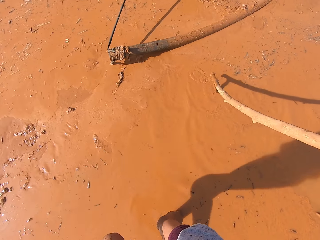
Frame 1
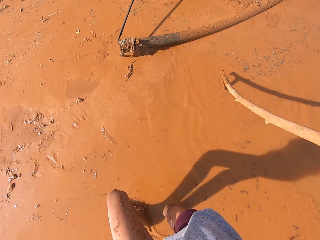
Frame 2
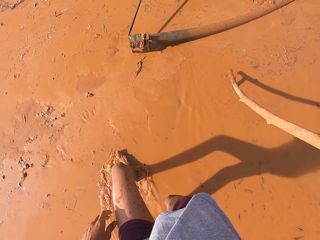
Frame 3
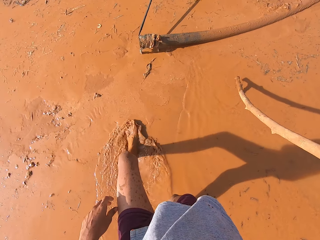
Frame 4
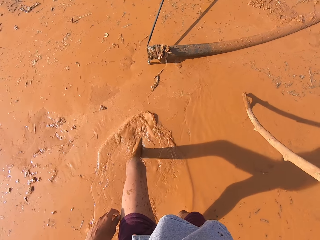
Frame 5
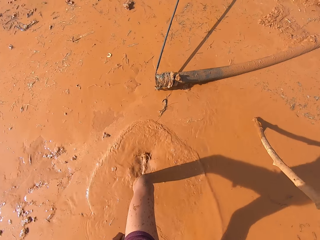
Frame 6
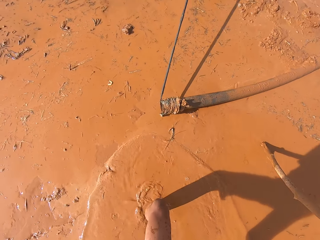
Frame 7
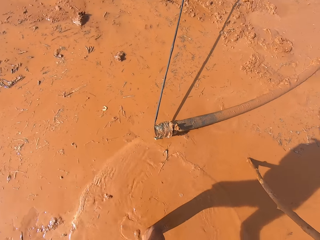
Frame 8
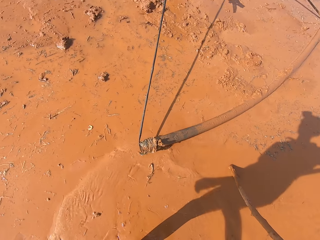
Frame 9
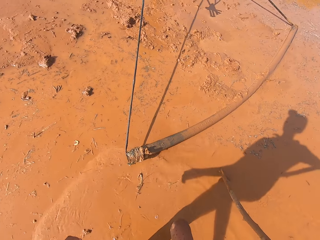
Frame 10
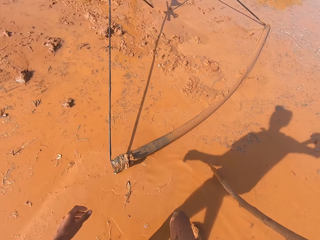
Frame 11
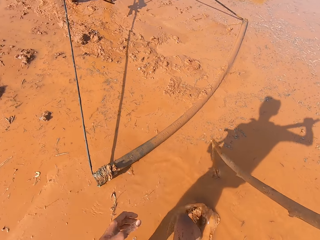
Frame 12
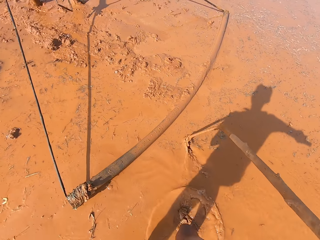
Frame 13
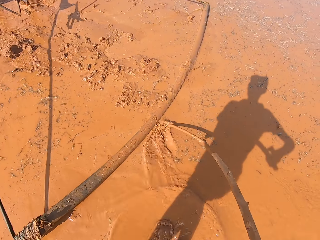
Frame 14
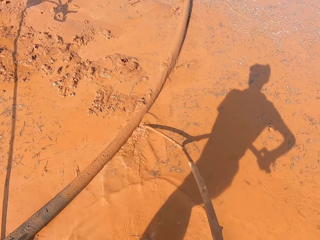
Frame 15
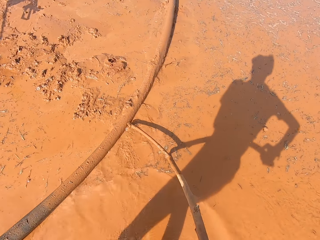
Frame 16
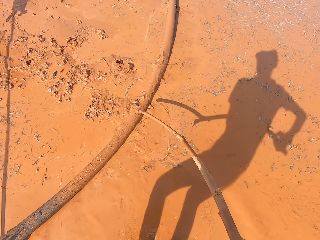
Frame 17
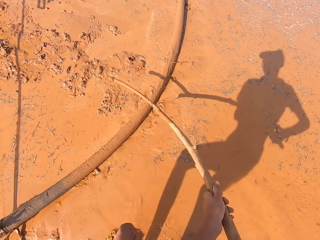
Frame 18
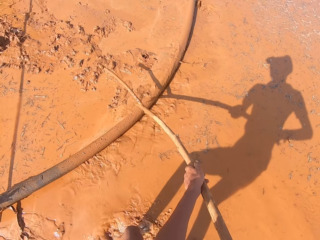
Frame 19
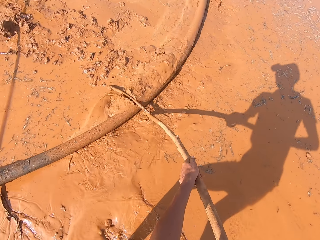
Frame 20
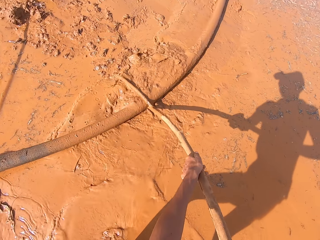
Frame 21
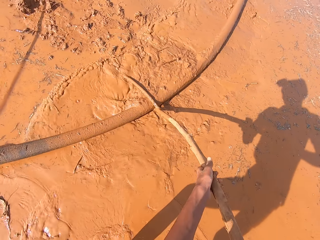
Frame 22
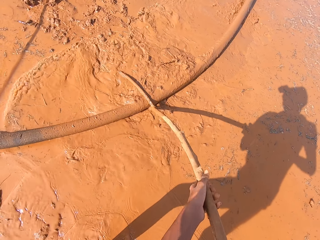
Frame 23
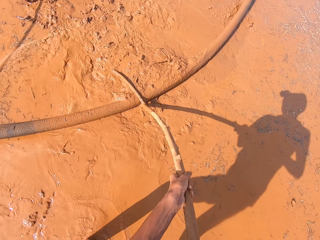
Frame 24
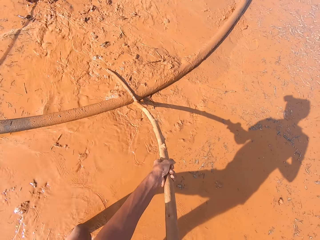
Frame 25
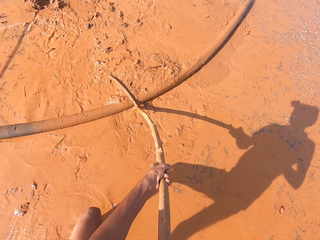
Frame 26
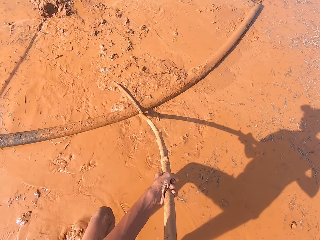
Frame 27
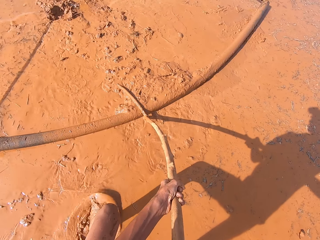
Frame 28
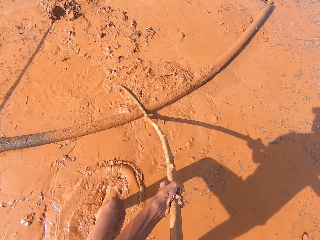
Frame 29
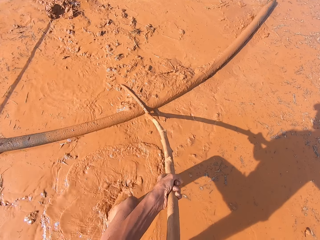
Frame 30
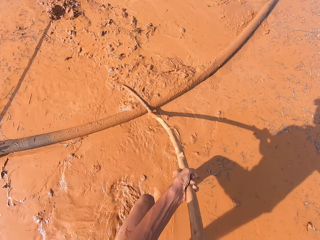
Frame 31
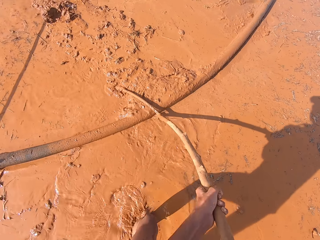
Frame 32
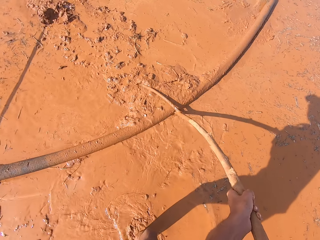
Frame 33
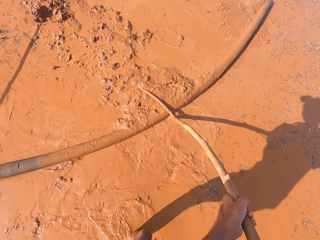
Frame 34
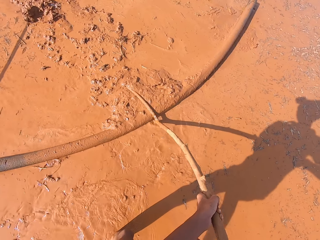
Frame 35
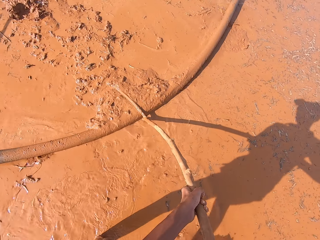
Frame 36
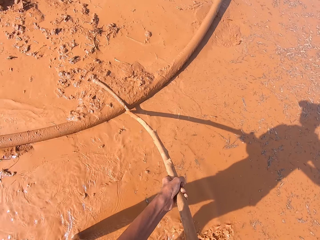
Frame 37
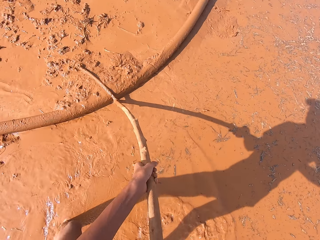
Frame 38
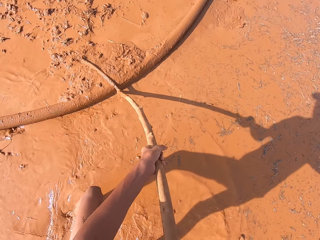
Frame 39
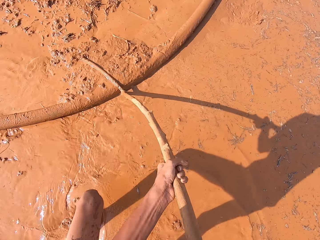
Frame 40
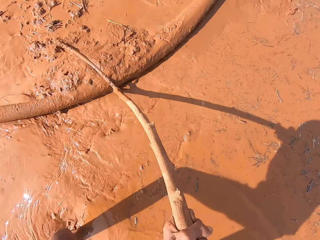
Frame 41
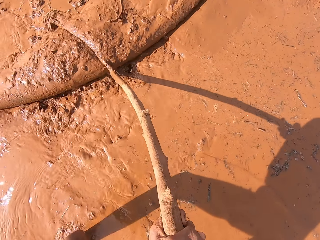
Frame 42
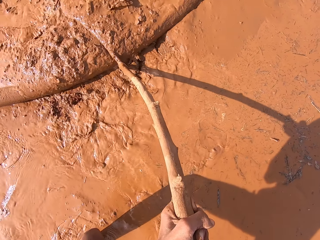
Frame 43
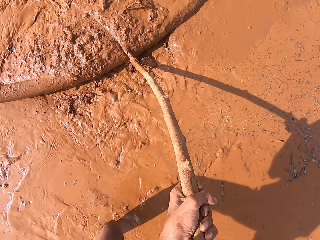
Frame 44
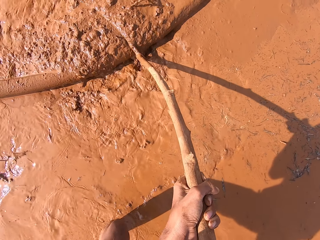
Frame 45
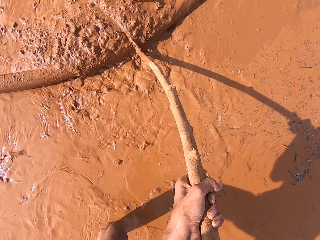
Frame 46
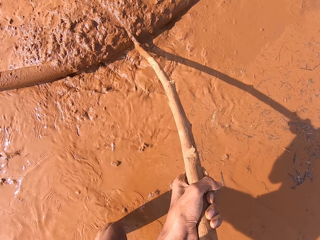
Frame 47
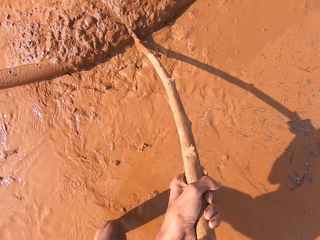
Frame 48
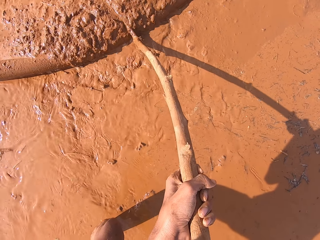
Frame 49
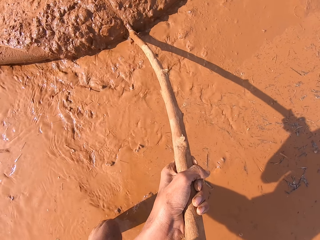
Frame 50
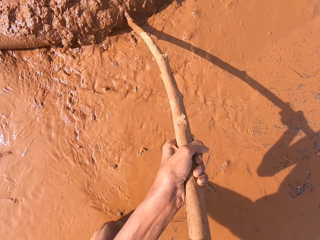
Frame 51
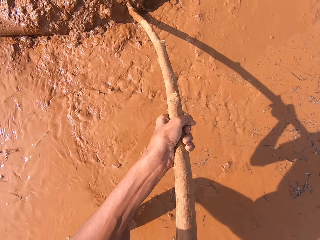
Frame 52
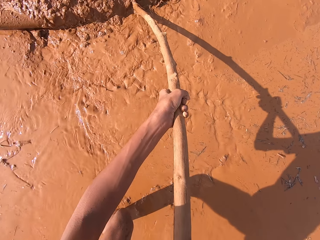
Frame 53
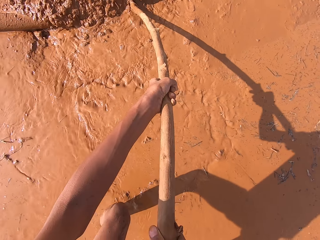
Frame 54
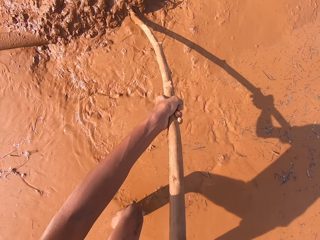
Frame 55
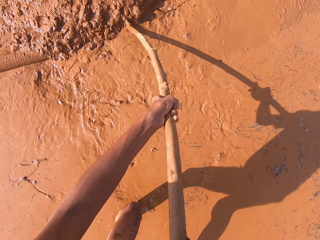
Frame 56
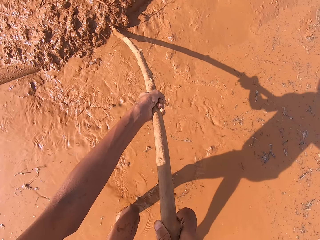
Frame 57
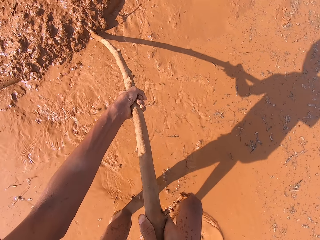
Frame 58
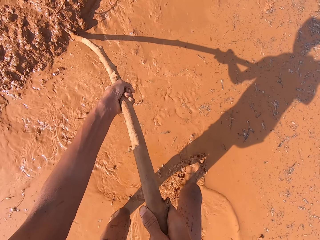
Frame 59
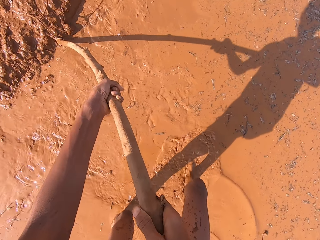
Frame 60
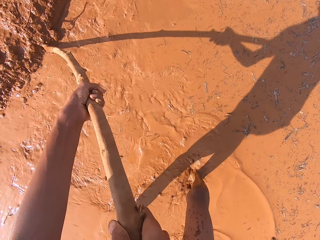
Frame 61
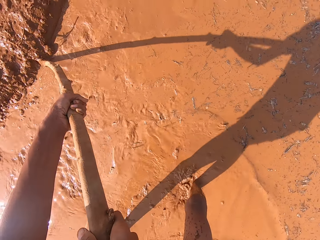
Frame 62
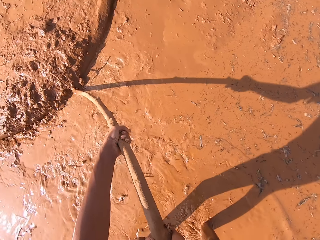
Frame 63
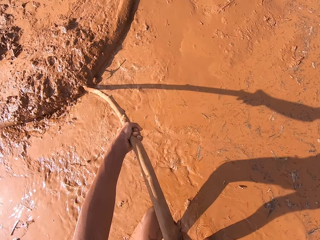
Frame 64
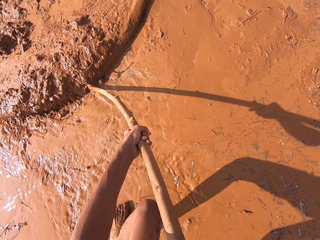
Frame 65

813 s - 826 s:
The camera wearer walks on the water. He places the stick in his hands on the locally fabricated leveler. The man pulls the locally fabricated leveler with his hands. The camera wearer pushes the locally fabricated leveler with the stick in his hands. He presses the metal rod with the stick.

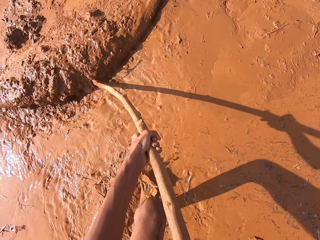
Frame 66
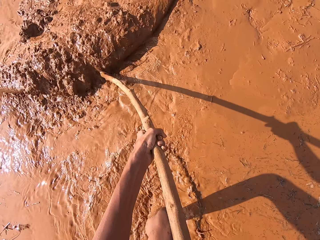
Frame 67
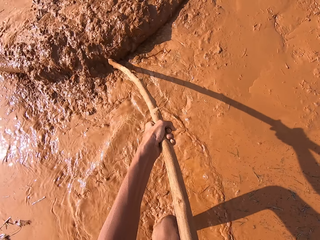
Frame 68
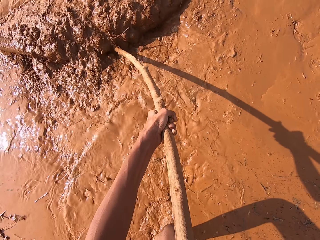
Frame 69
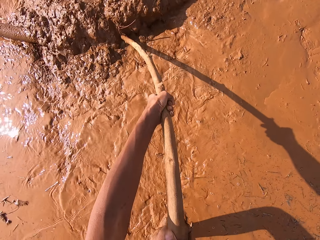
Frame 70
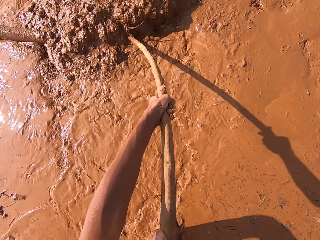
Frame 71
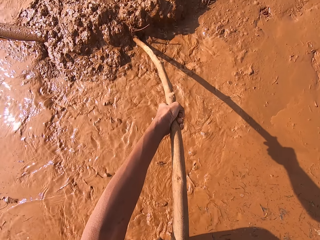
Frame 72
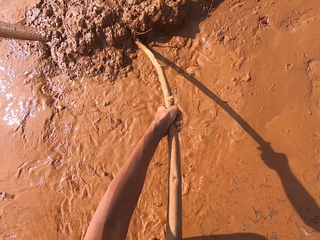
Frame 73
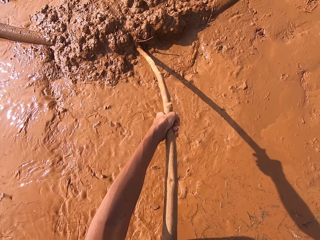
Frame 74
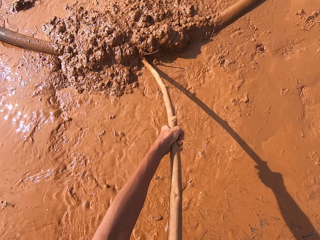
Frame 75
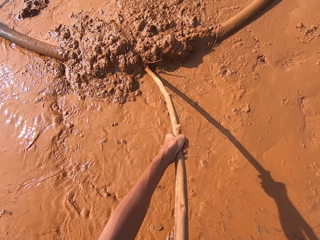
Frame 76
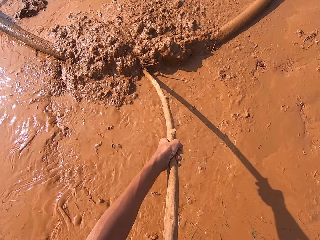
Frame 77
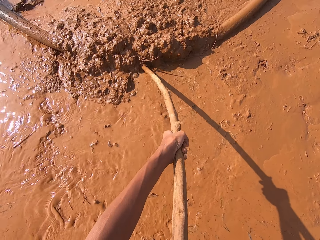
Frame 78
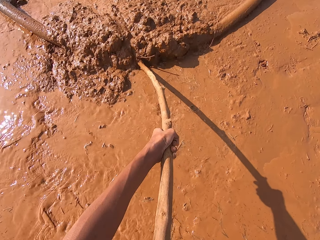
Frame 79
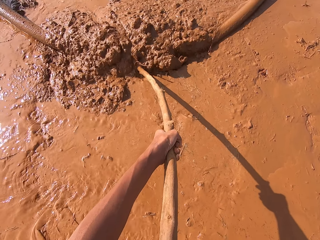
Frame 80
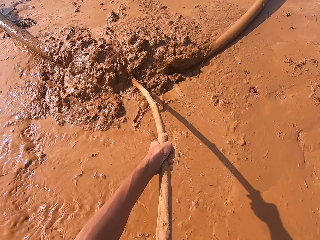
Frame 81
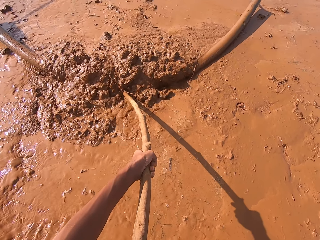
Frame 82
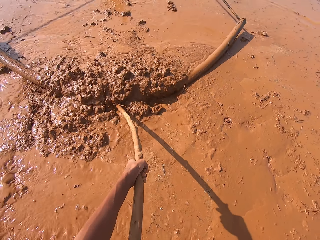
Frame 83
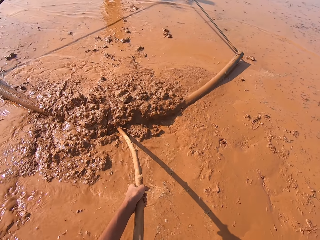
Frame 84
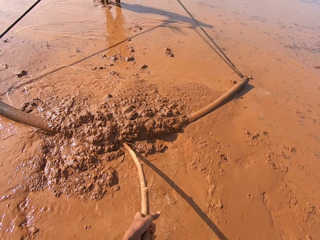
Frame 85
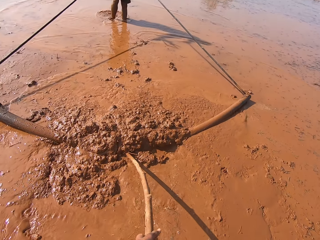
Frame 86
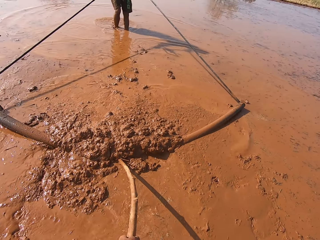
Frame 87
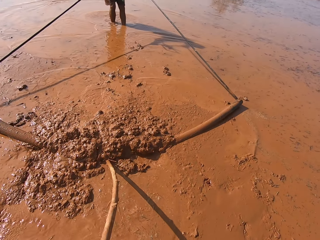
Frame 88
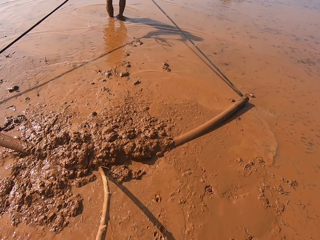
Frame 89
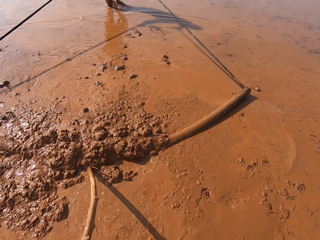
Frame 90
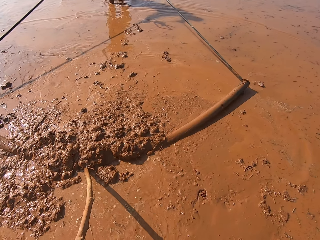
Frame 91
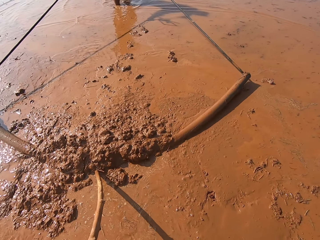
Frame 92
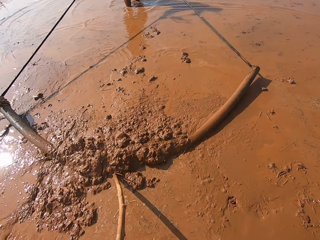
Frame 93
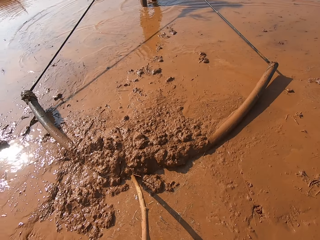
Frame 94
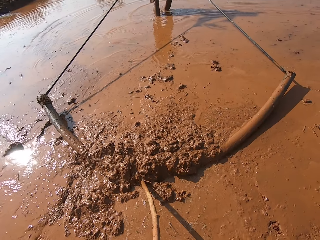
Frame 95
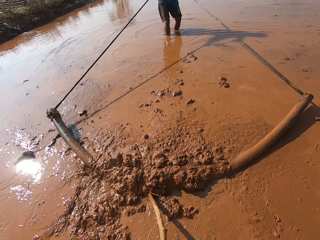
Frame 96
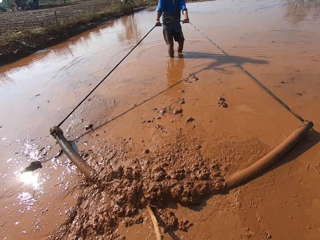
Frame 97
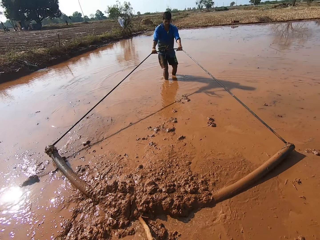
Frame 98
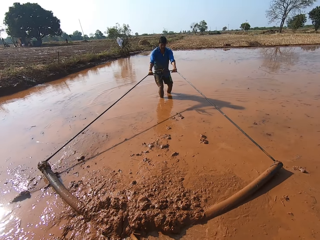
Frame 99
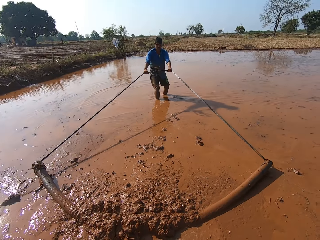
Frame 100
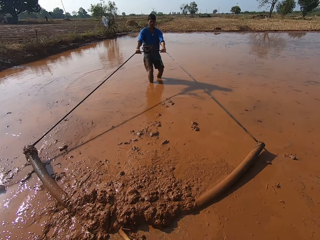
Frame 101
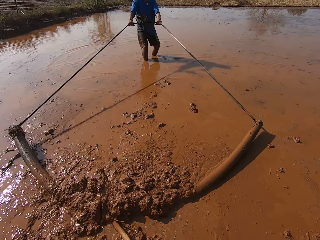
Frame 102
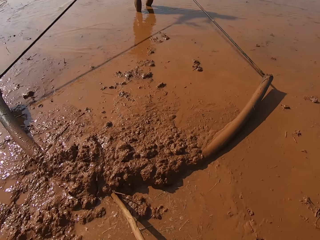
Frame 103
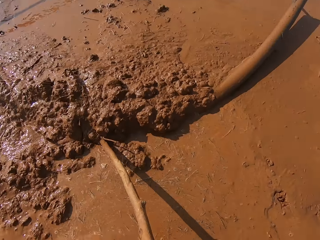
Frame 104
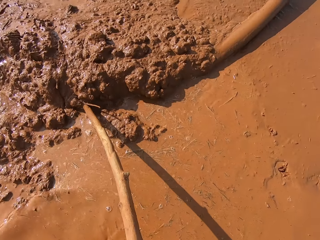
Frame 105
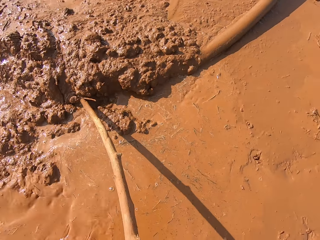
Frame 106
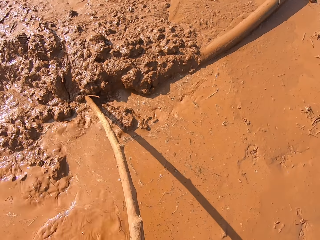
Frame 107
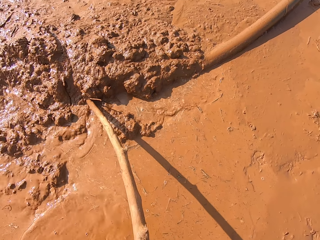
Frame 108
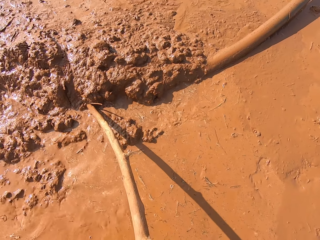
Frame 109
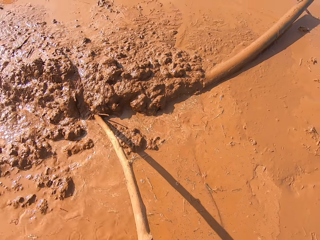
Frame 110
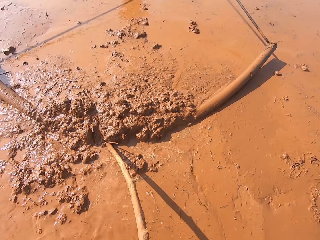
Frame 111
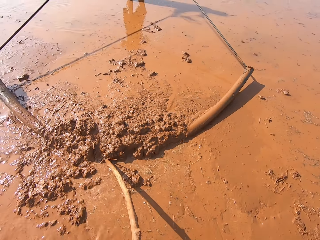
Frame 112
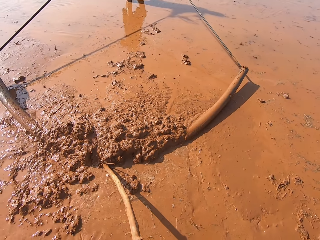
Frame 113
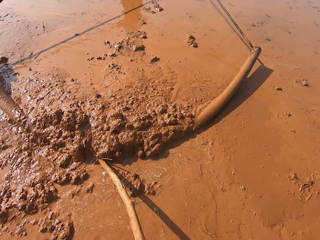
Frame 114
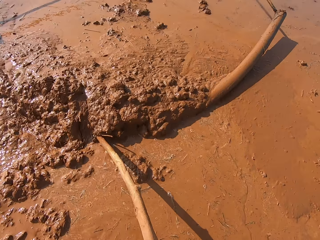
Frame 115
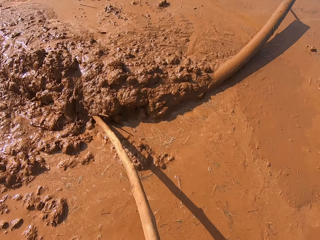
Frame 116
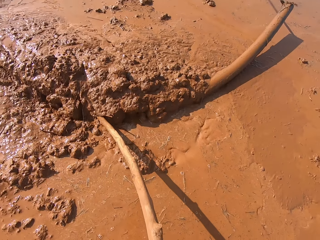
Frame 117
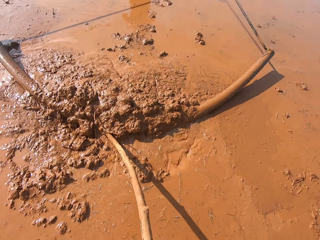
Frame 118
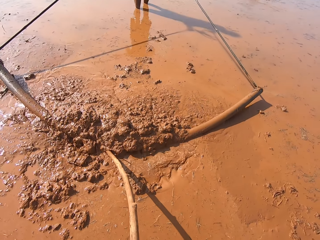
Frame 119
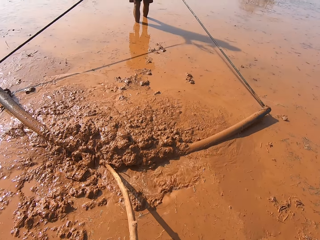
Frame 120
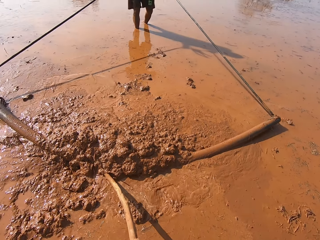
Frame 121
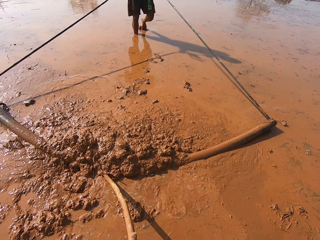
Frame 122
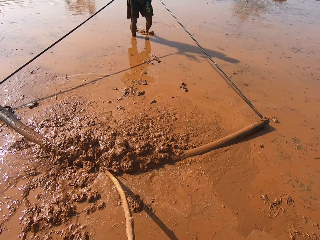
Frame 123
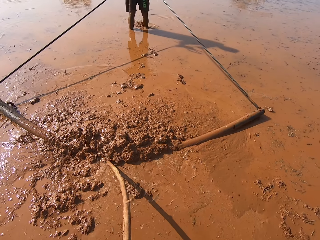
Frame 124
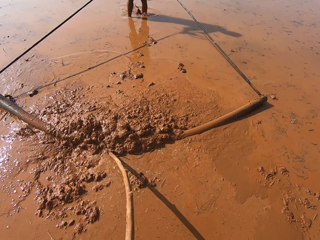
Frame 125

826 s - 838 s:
The camera wearer talks. A man pulls the rope tied to the metal rod on the mud and clears mud on the ground with the irrigation pipe in his hands.
